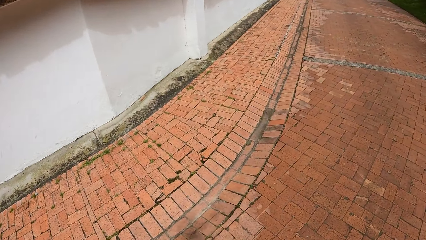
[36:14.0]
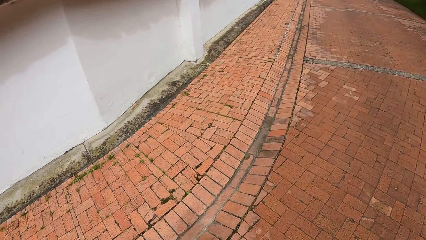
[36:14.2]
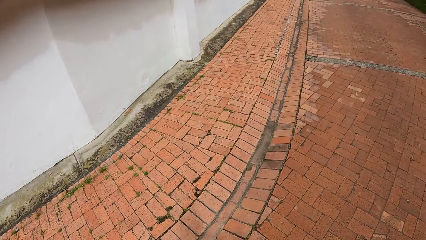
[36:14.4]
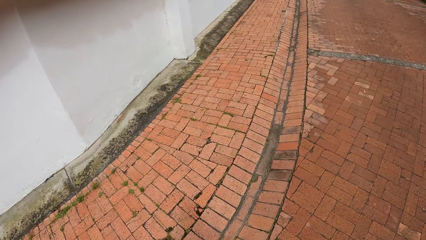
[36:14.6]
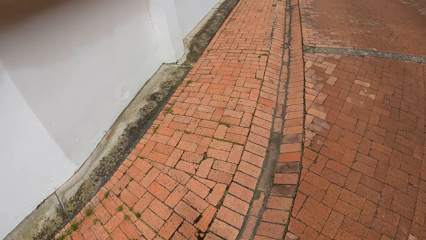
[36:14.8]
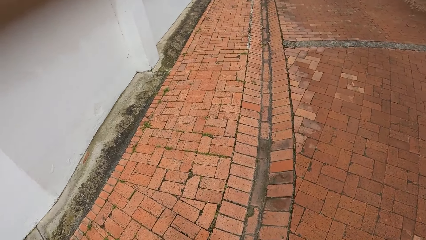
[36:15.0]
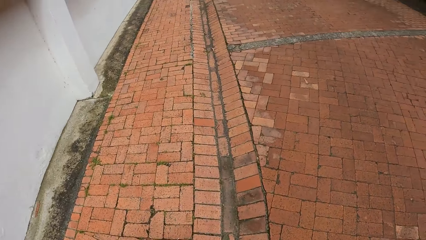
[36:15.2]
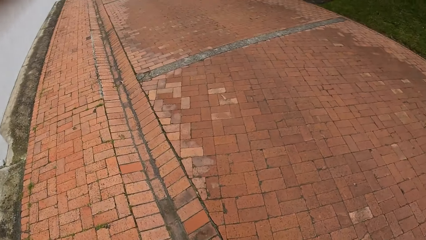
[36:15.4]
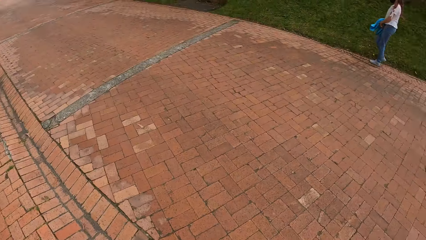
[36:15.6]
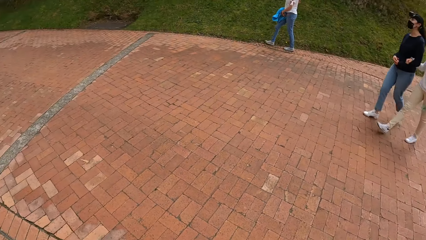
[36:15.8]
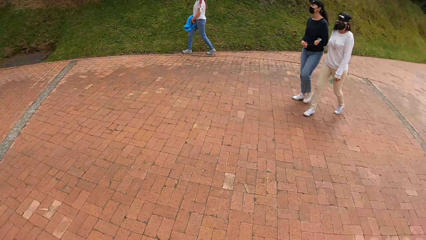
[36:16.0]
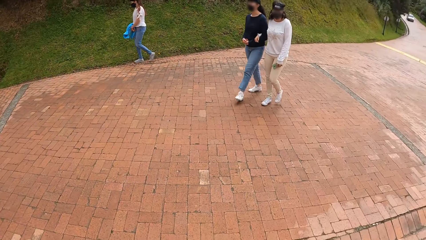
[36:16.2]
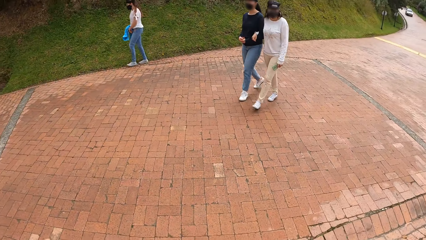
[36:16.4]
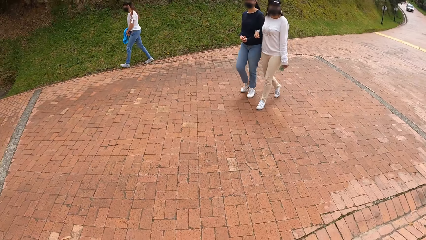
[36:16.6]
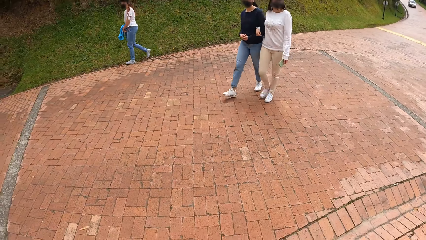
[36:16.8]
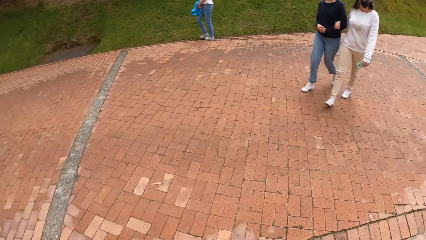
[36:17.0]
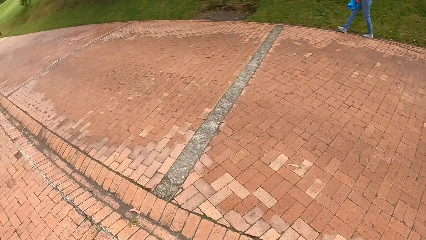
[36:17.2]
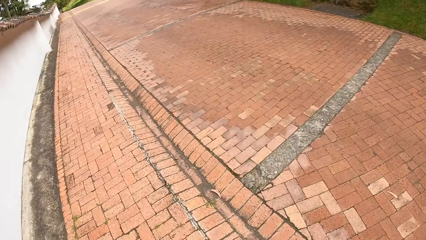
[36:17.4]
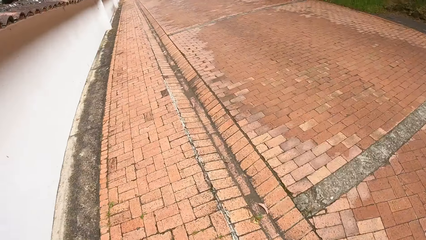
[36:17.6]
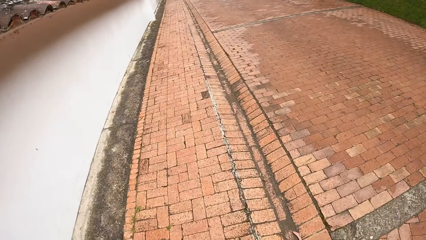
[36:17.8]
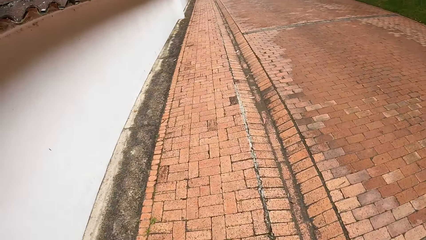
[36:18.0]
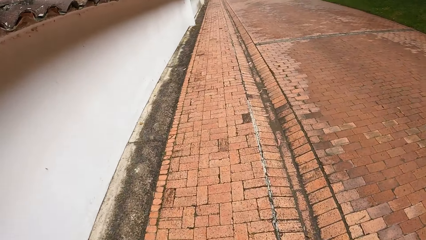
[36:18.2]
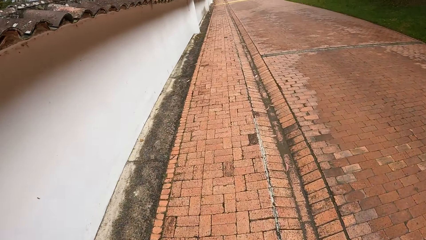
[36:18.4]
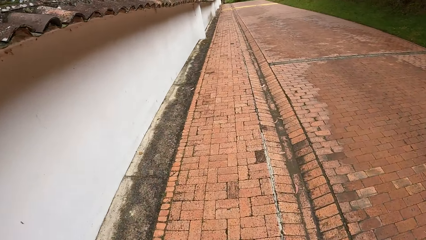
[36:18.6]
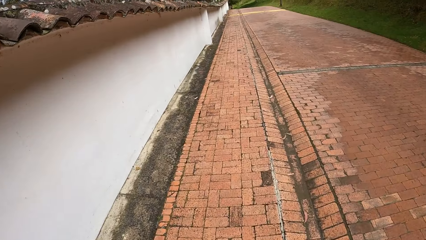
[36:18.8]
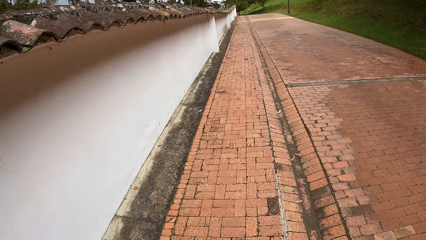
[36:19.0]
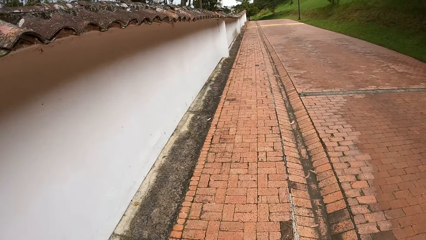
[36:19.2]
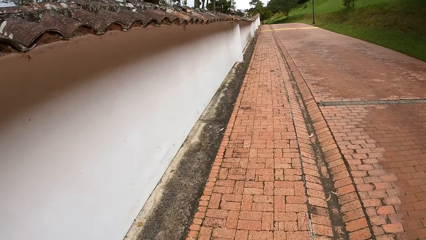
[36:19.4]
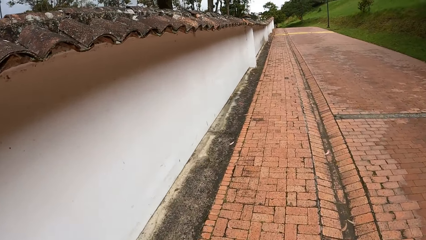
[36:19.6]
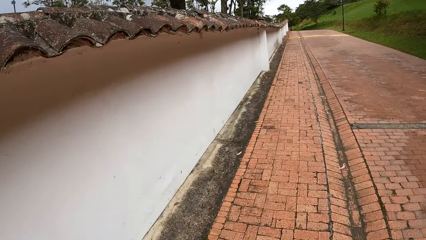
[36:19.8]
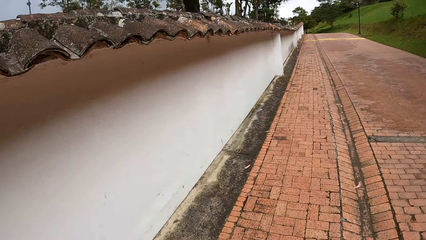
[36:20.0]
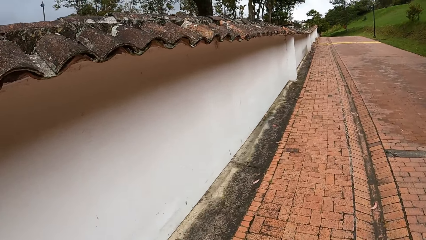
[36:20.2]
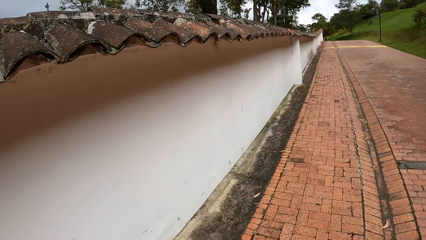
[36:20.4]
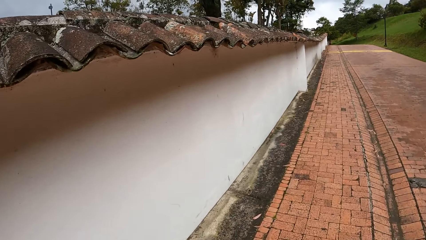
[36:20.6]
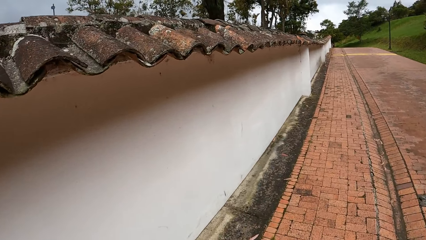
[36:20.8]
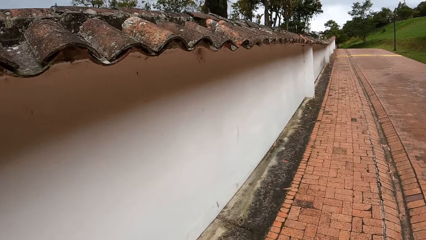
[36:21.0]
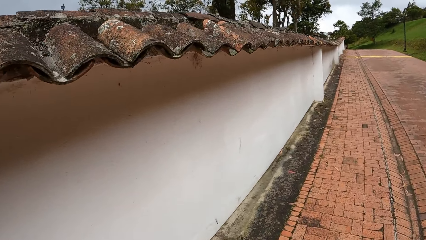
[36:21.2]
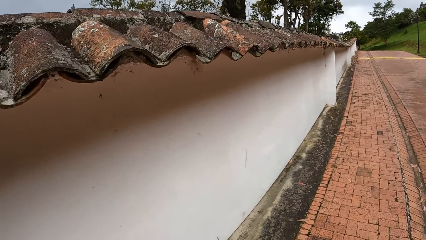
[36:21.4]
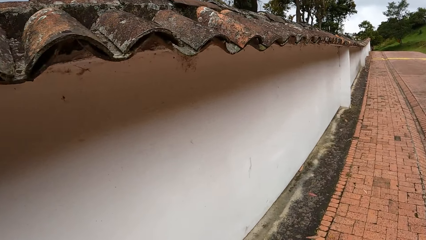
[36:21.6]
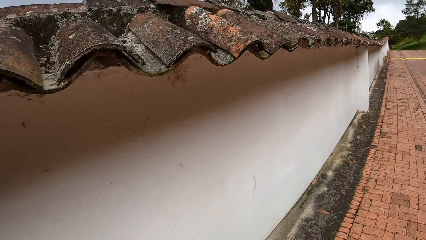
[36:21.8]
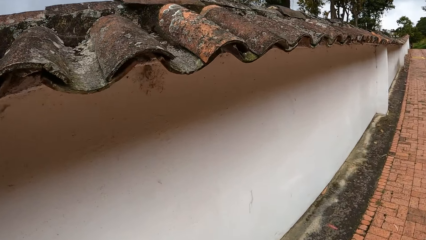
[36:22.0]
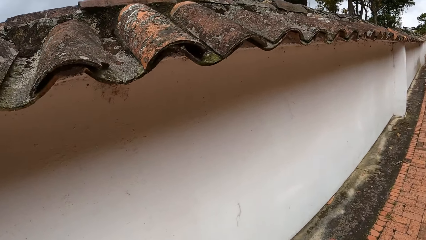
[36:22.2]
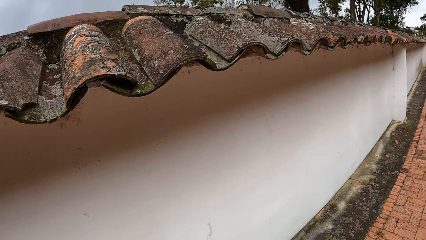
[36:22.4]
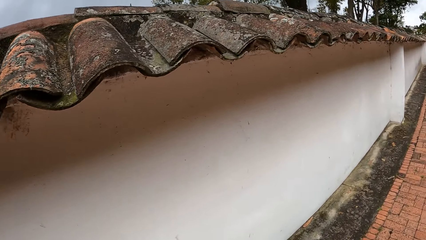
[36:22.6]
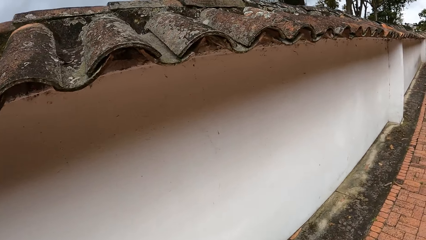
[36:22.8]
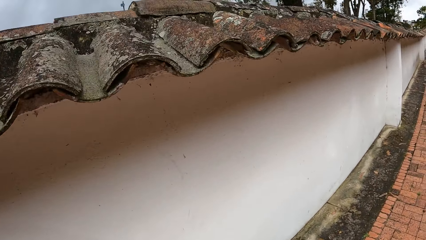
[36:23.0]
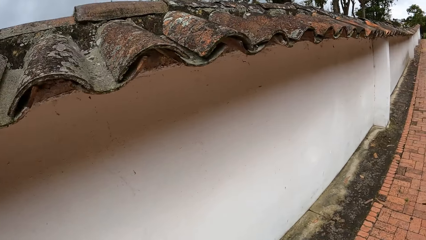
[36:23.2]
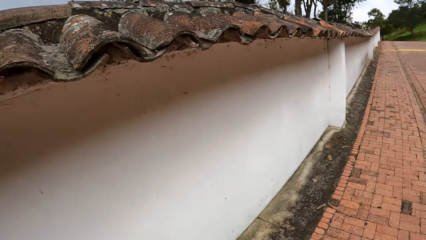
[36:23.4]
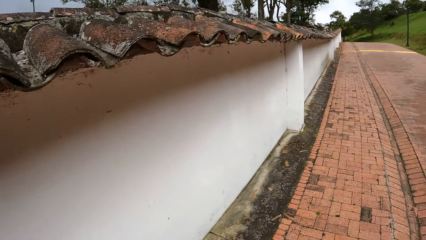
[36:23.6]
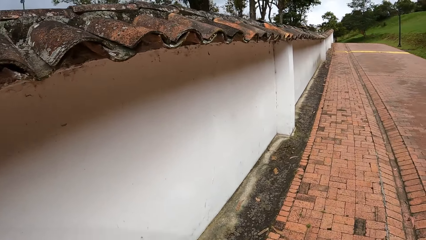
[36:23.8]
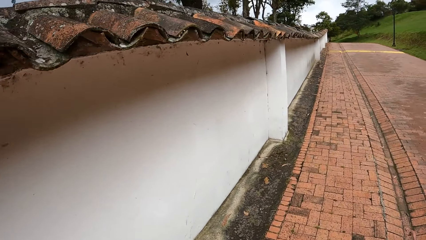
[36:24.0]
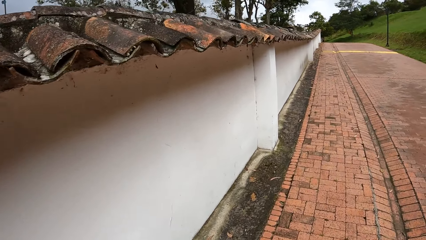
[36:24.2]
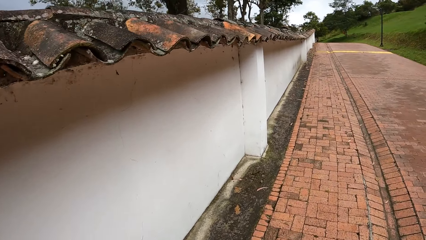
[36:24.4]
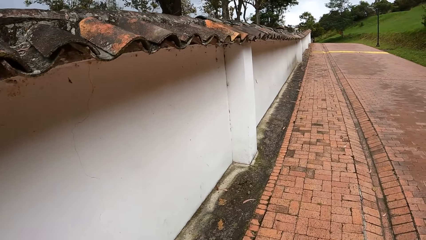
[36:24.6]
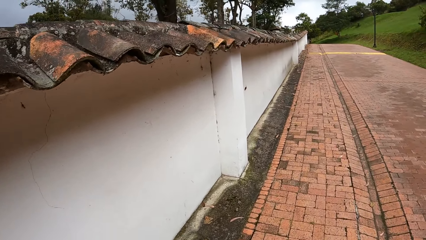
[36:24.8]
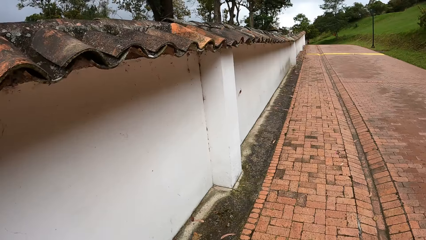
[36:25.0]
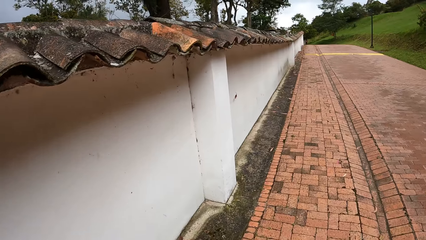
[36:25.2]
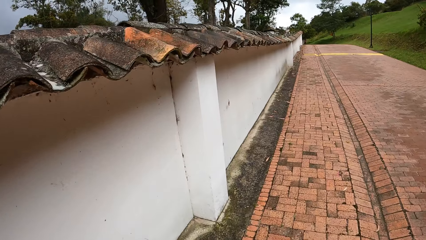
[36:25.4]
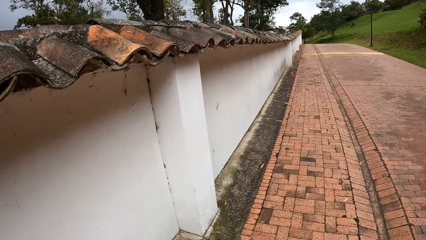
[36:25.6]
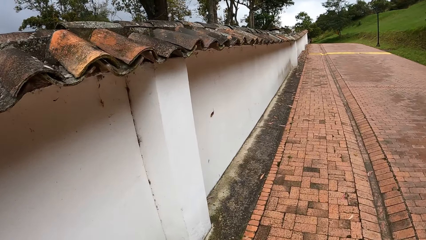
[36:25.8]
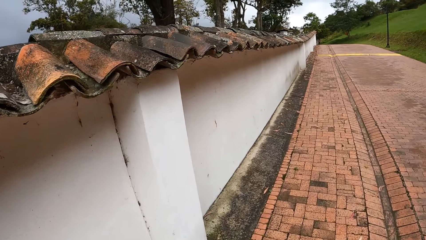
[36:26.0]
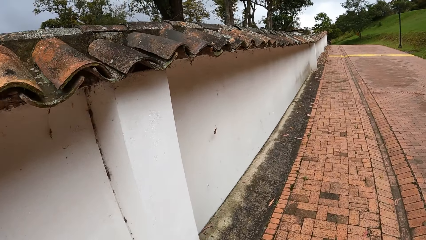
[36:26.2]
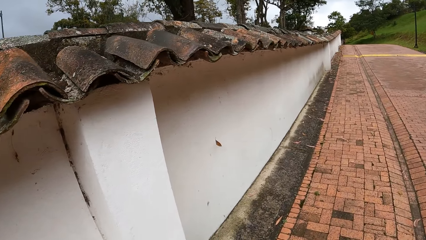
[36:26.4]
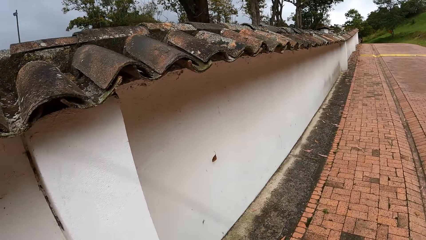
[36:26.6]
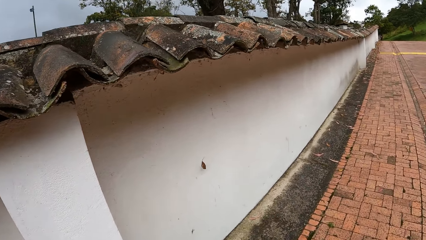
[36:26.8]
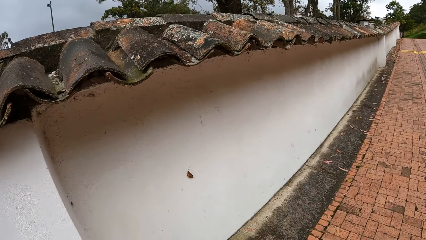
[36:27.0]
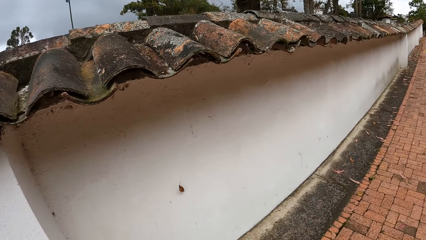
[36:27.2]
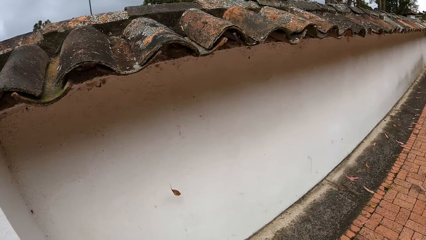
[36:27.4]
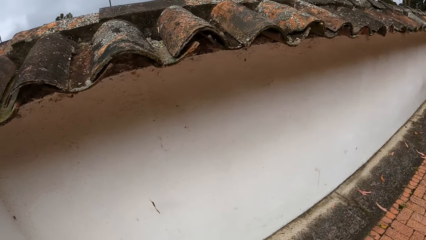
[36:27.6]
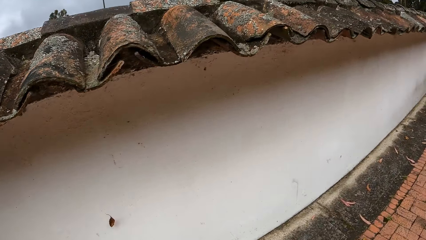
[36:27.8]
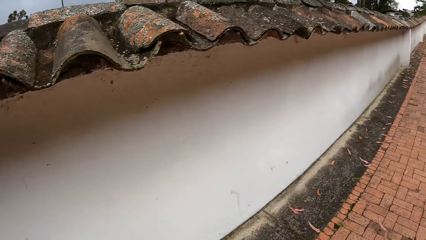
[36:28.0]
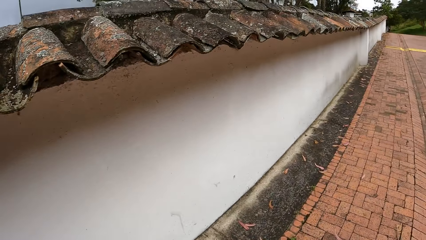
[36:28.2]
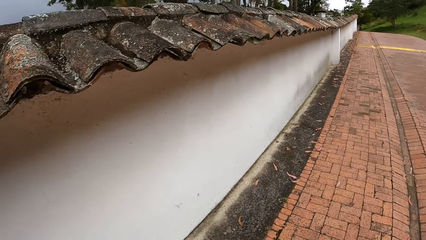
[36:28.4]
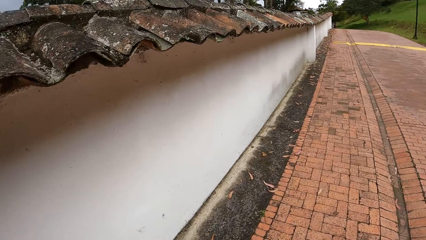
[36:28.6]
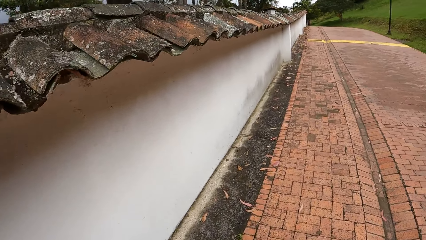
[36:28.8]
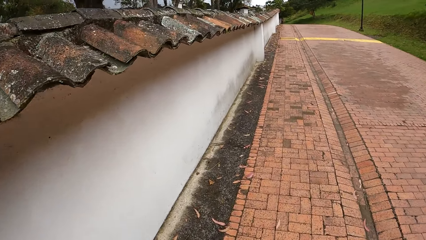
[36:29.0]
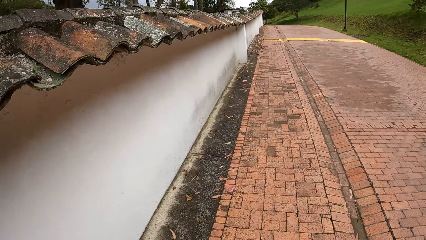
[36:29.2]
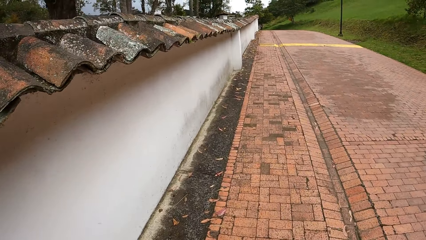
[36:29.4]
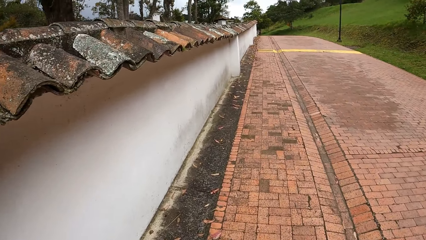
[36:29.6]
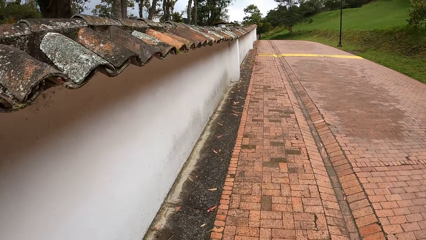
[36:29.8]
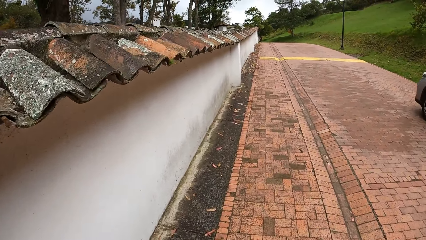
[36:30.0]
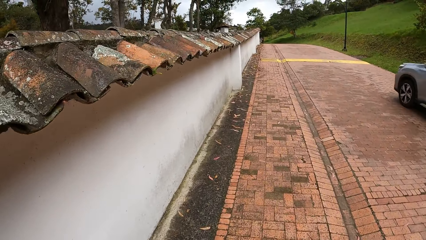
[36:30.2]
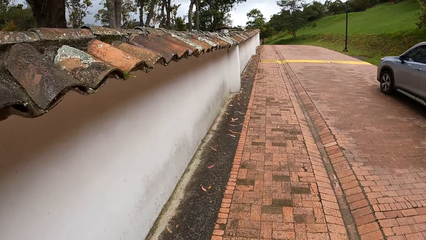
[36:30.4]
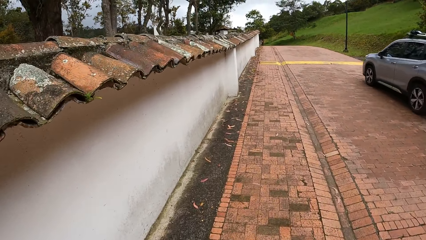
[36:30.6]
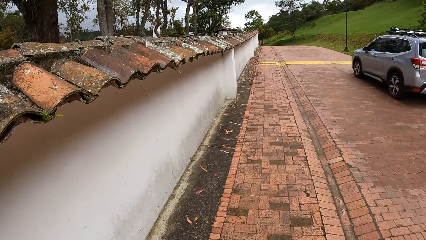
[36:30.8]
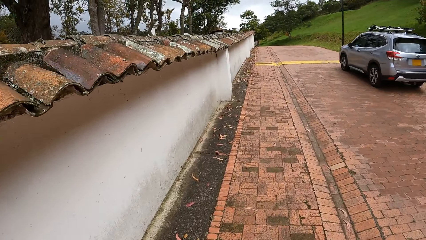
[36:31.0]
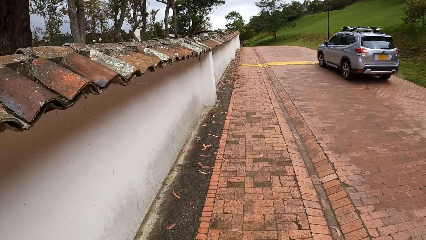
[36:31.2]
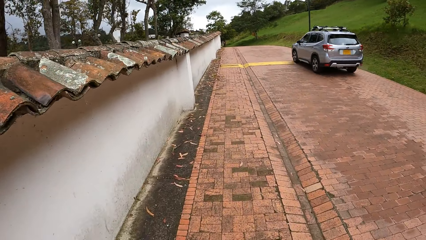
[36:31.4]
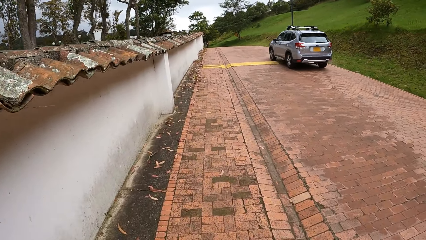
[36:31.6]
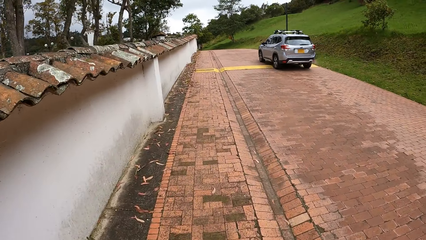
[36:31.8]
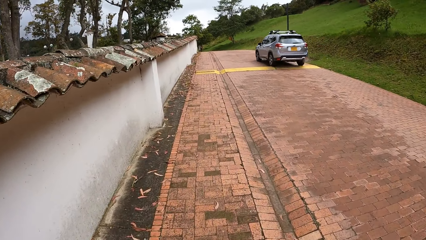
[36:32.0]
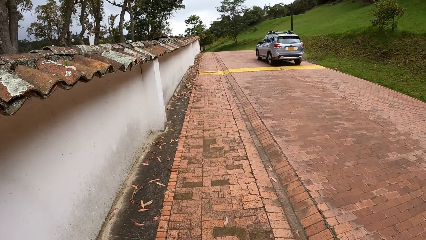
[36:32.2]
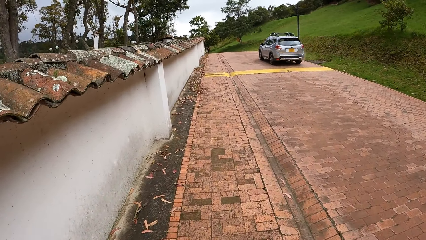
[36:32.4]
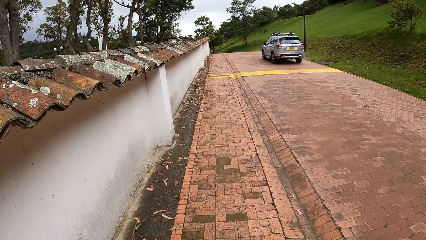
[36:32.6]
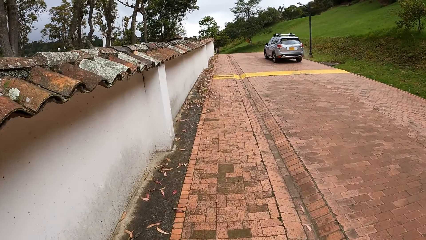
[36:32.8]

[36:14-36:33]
The camera wearer looks back at friends and walks forward. A car drives past the camera wearer.
